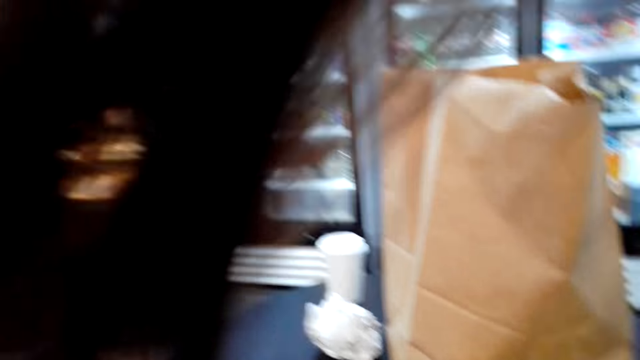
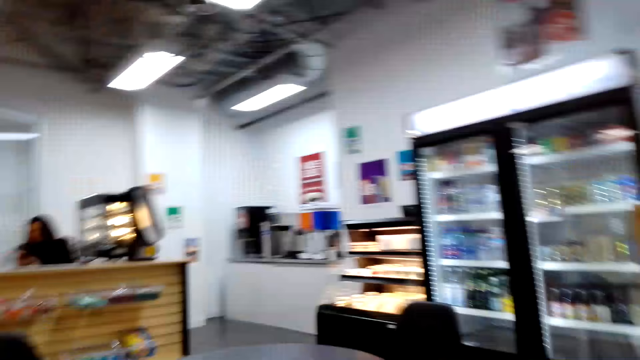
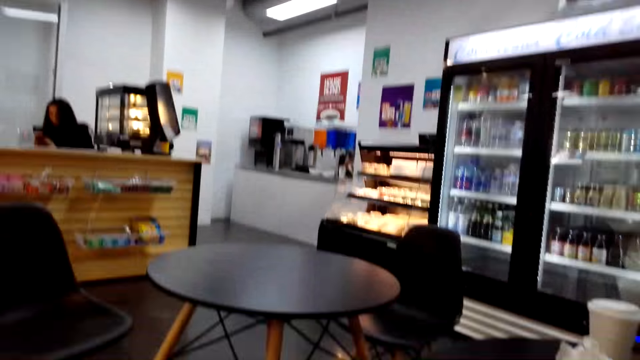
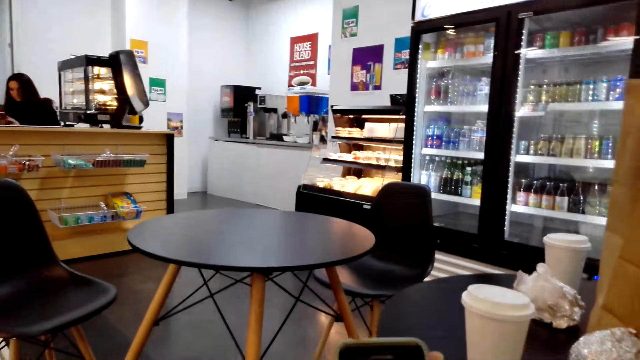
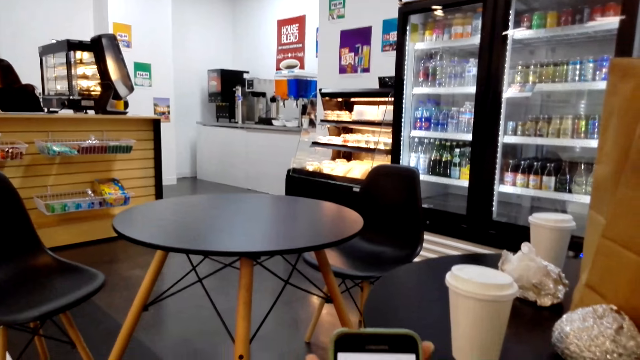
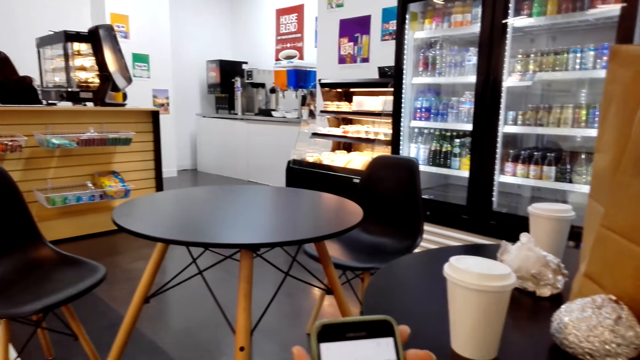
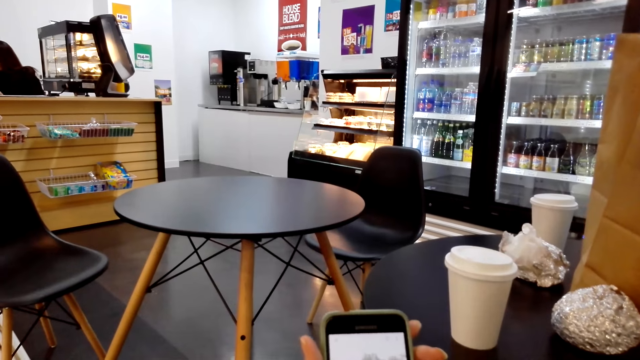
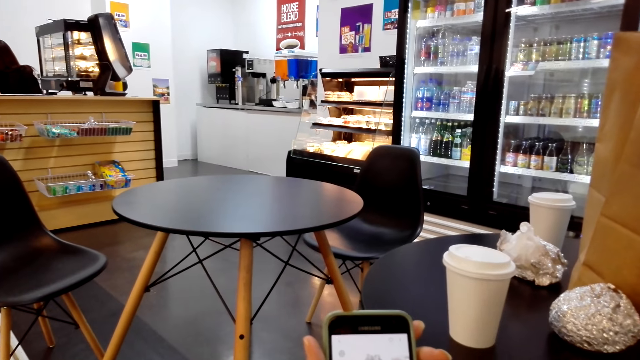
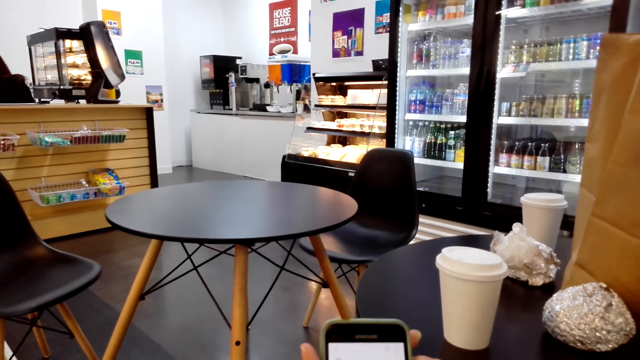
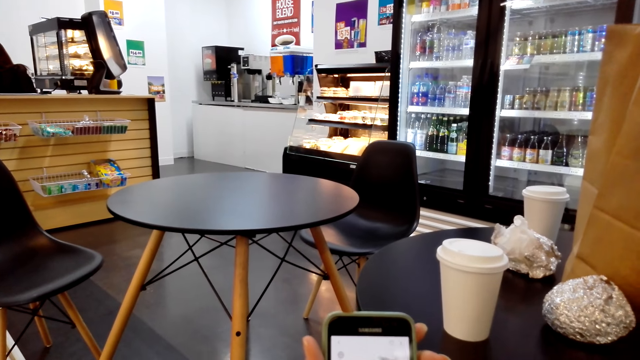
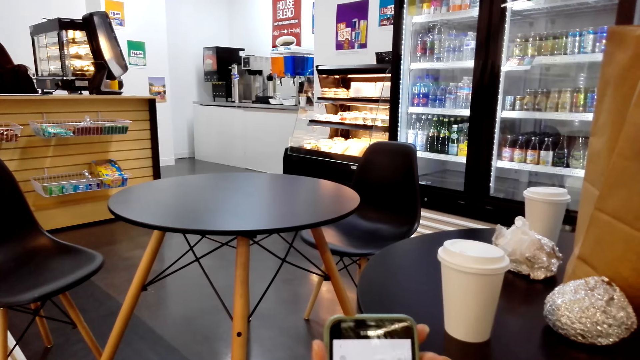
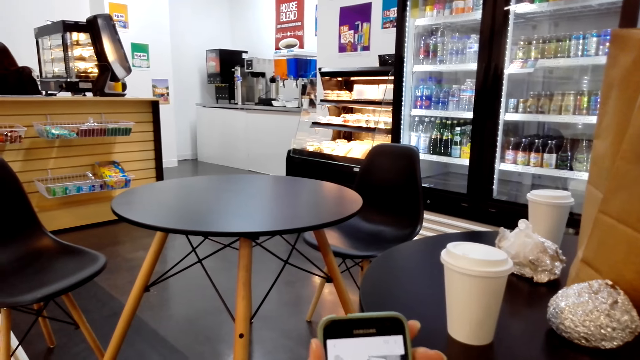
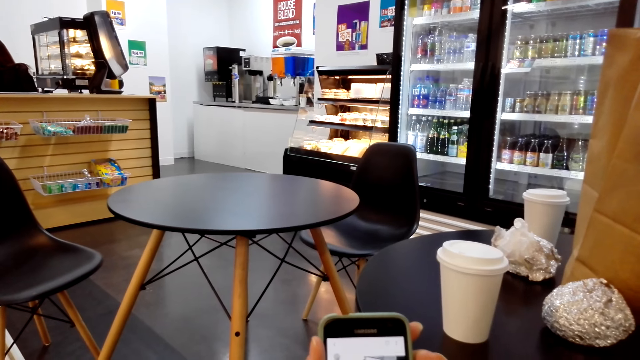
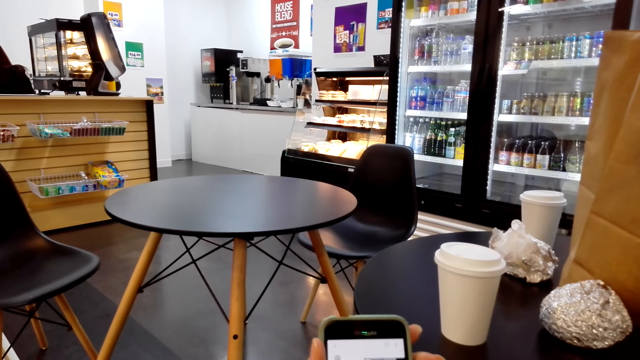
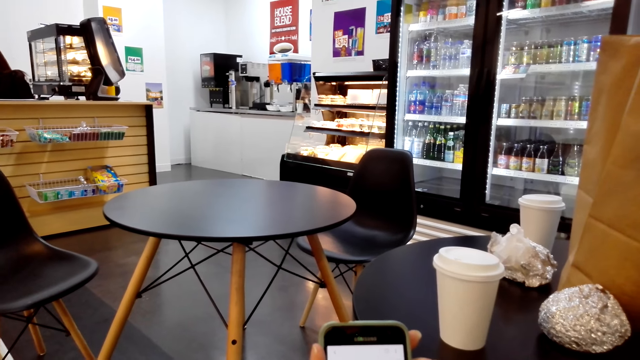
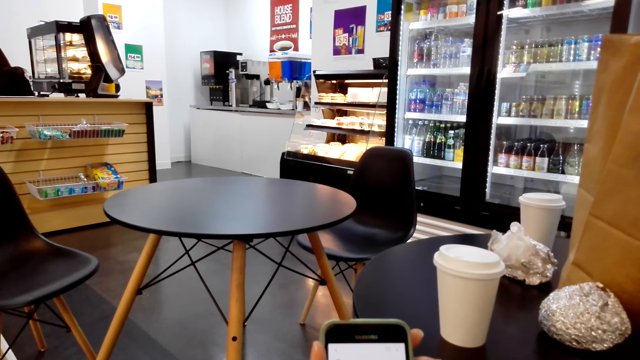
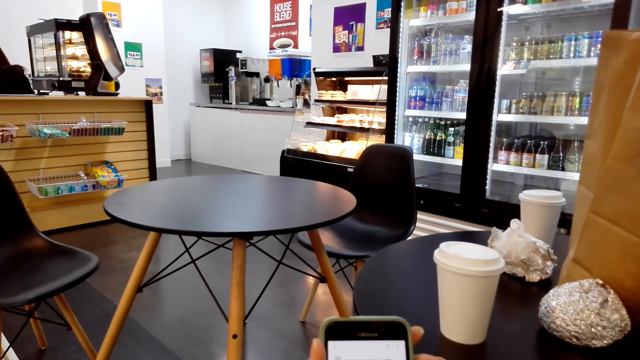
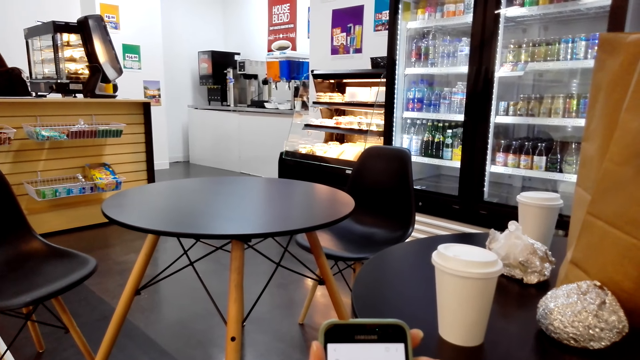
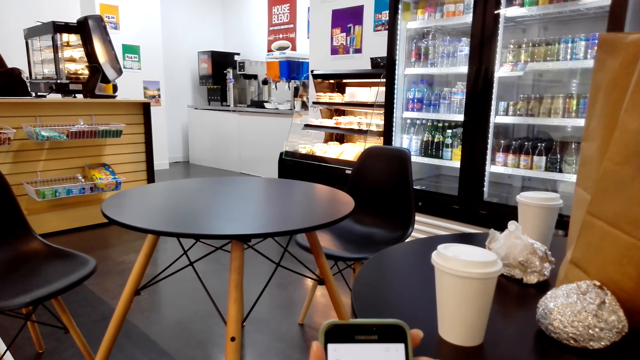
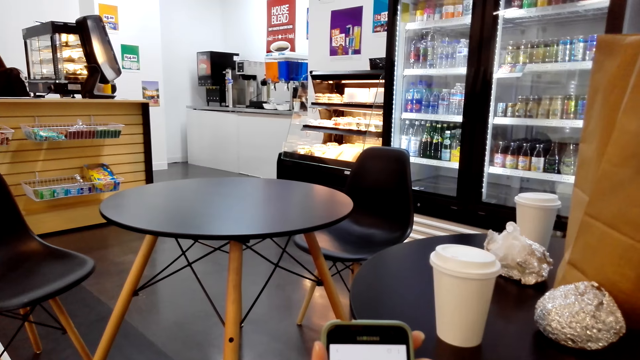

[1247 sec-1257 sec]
The camera wearer checks her phone. She scrolls the phone.

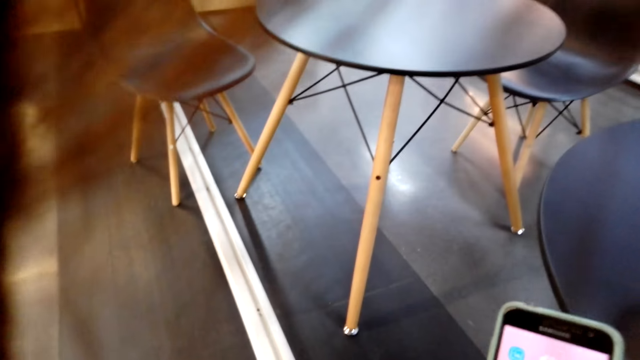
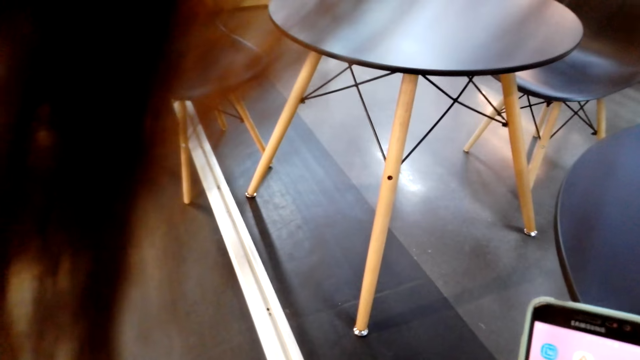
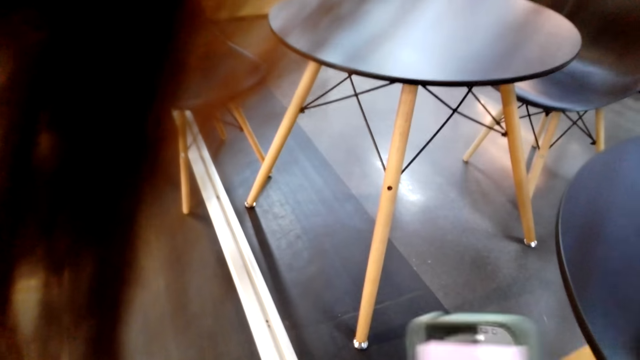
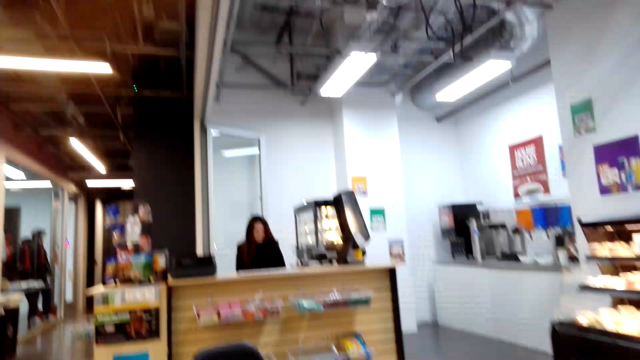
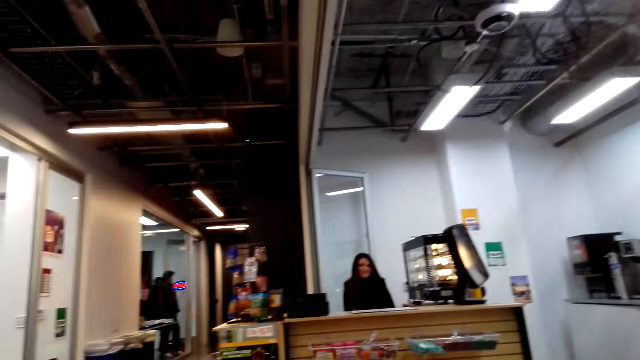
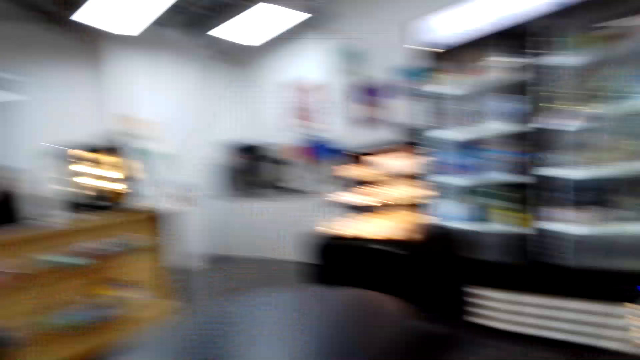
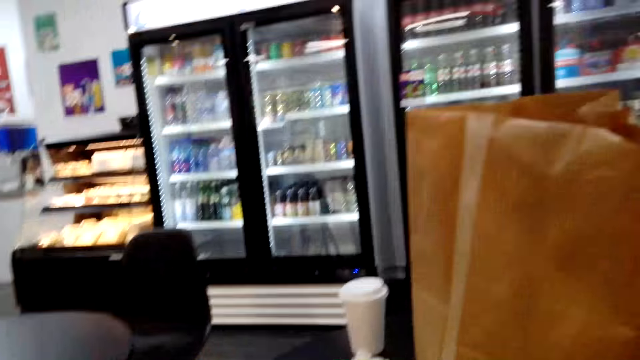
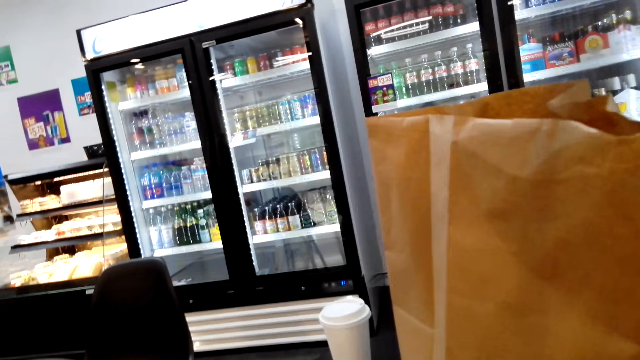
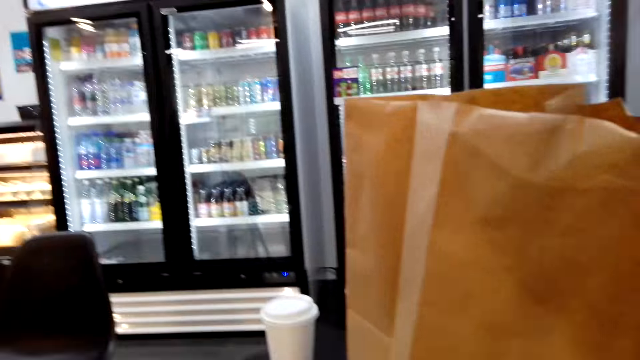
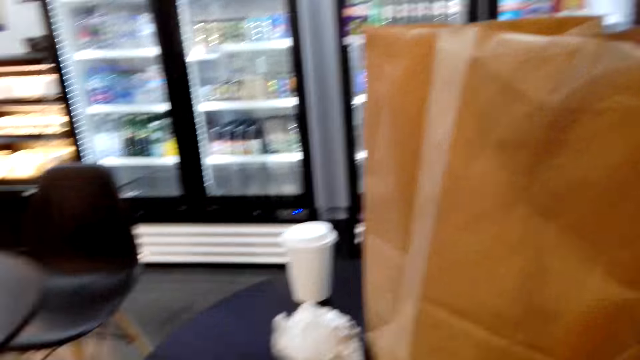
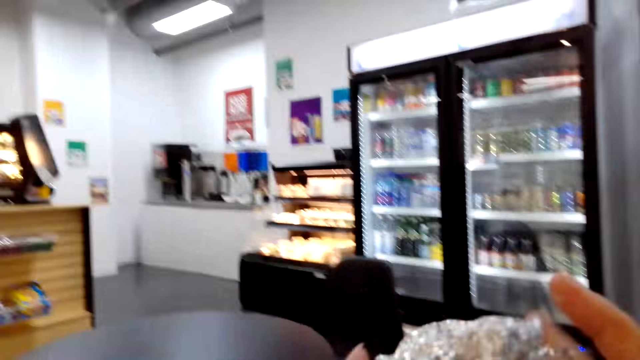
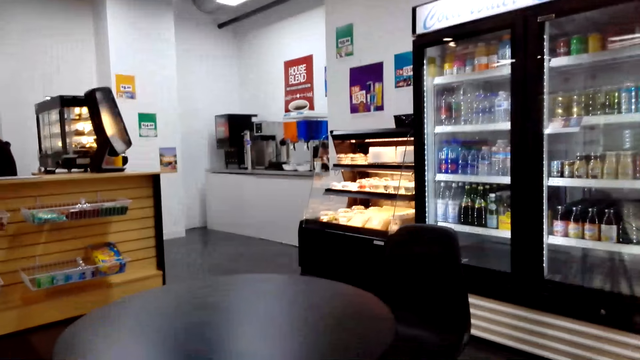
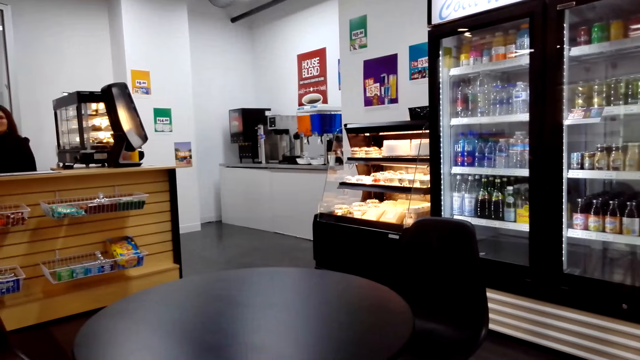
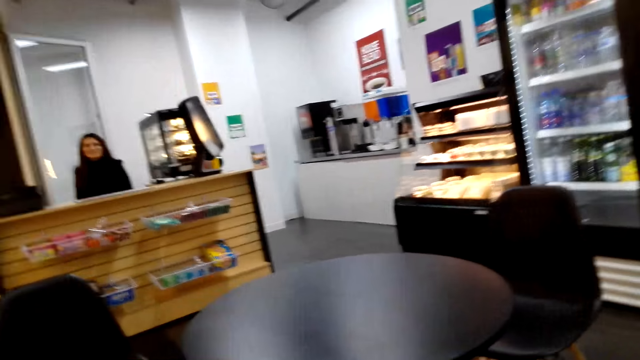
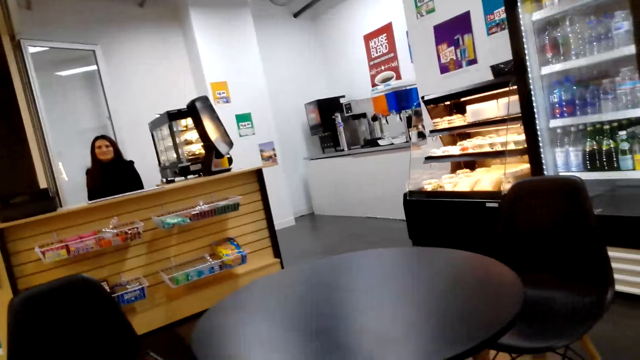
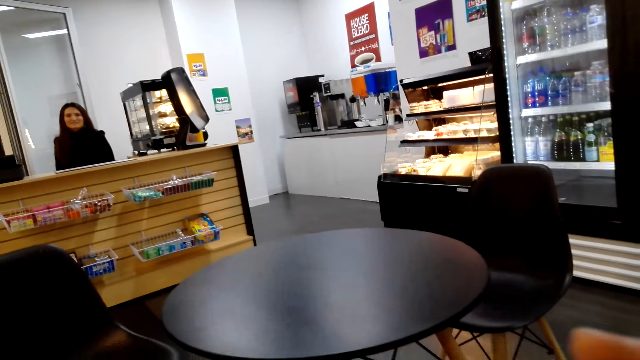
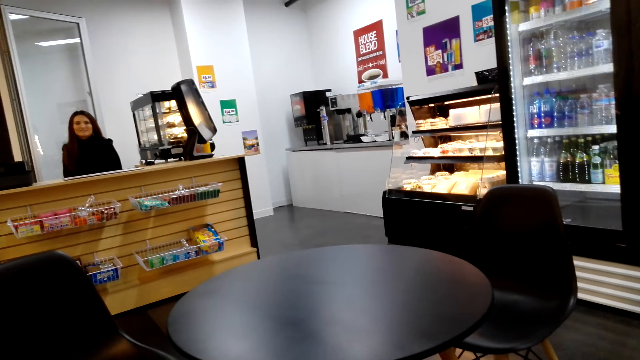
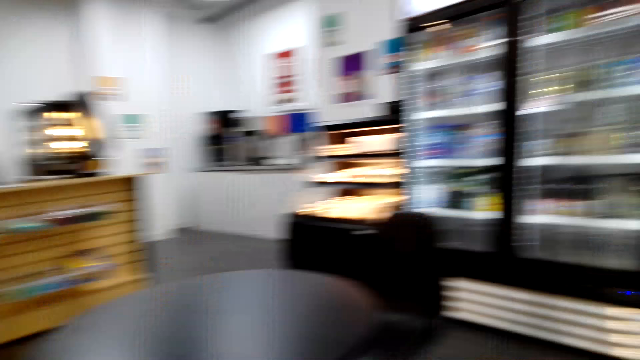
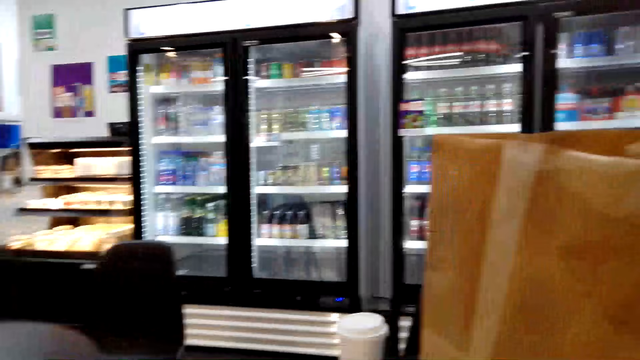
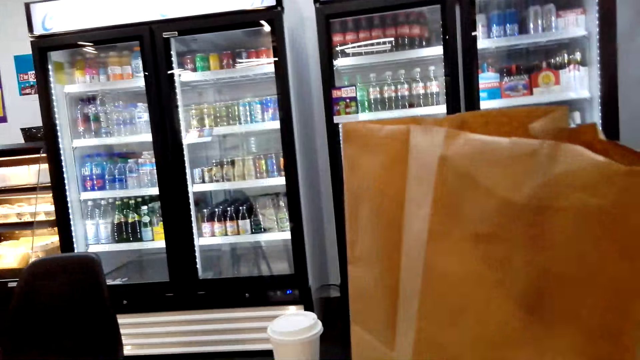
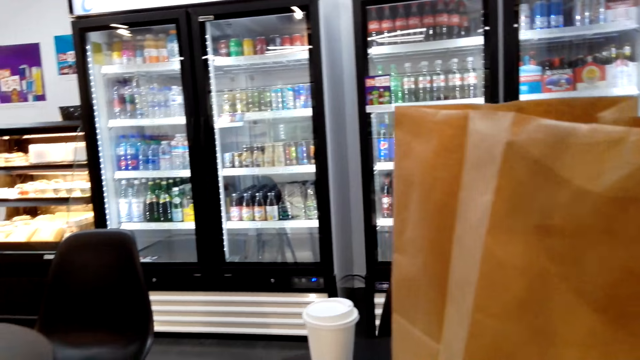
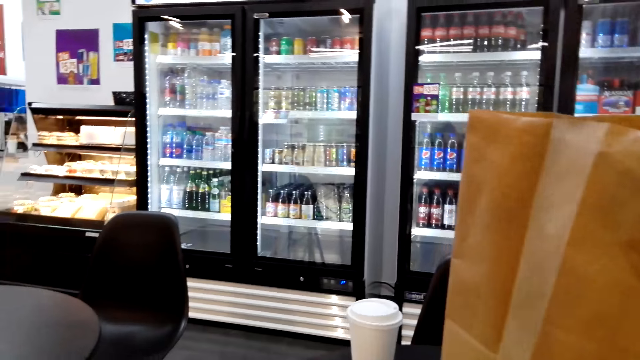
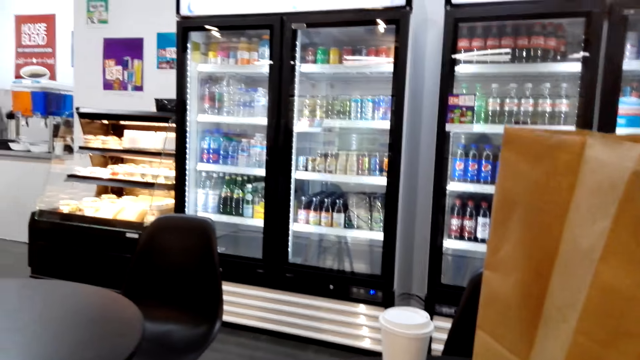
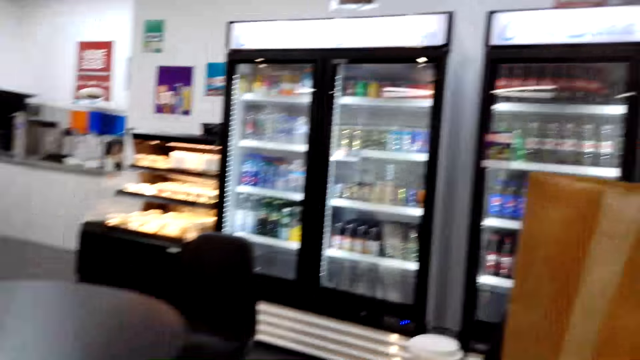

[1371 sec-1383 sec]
The camera wearer stands up. They look around the room. They pick something from the table.
